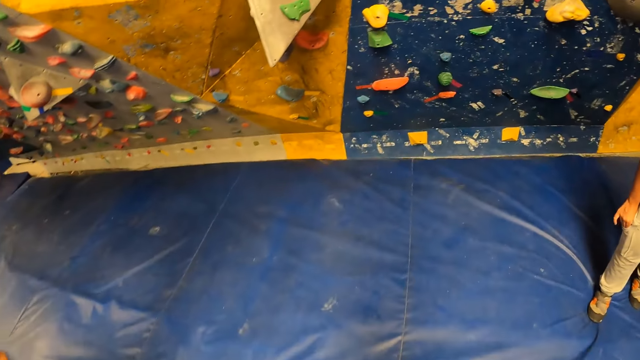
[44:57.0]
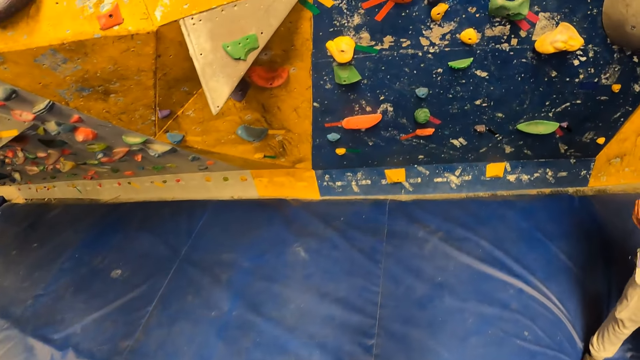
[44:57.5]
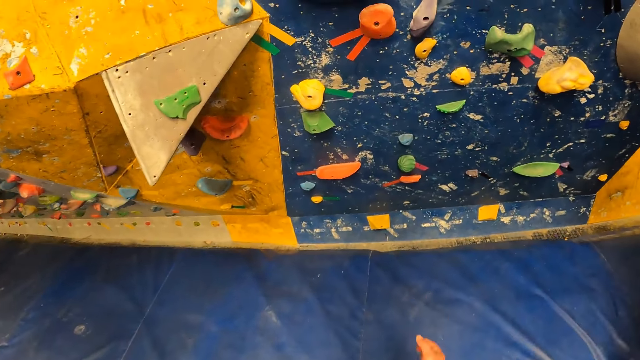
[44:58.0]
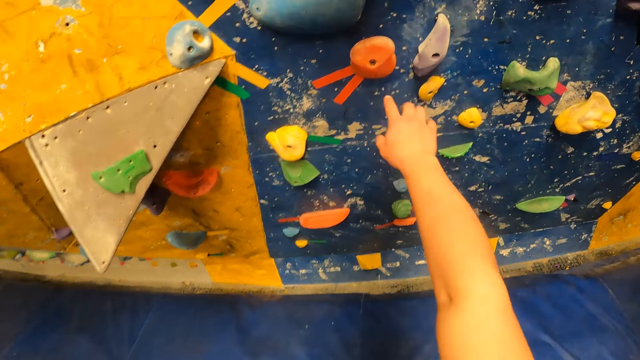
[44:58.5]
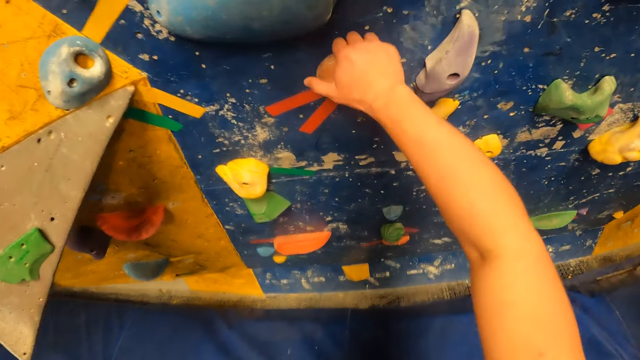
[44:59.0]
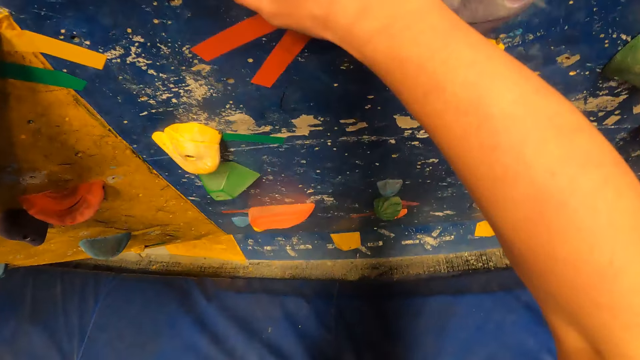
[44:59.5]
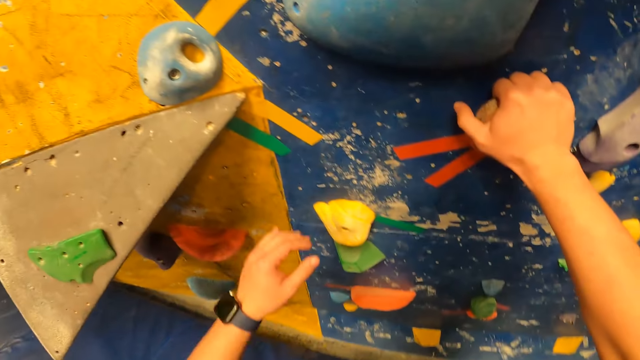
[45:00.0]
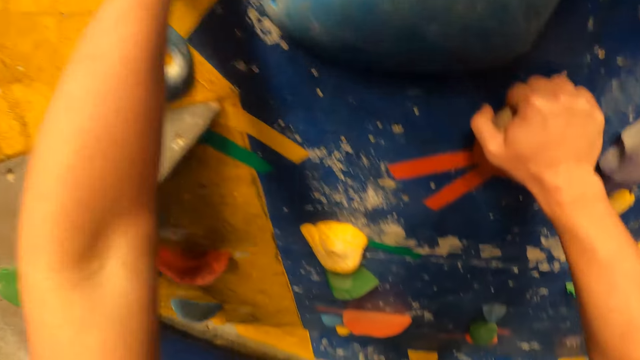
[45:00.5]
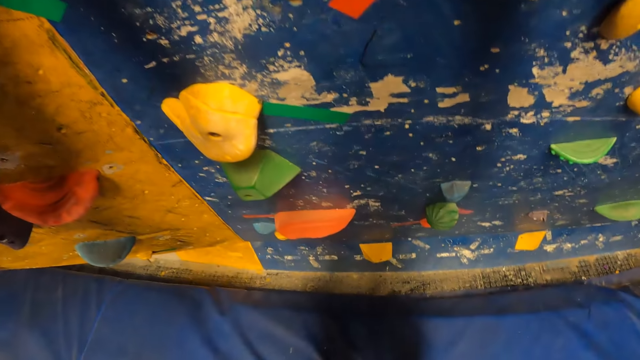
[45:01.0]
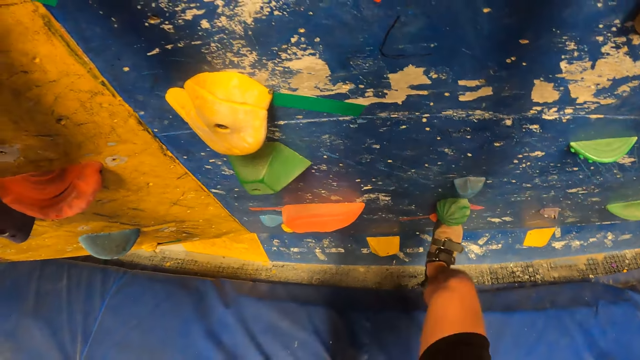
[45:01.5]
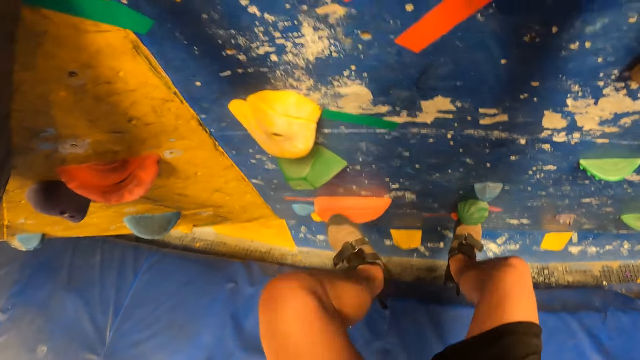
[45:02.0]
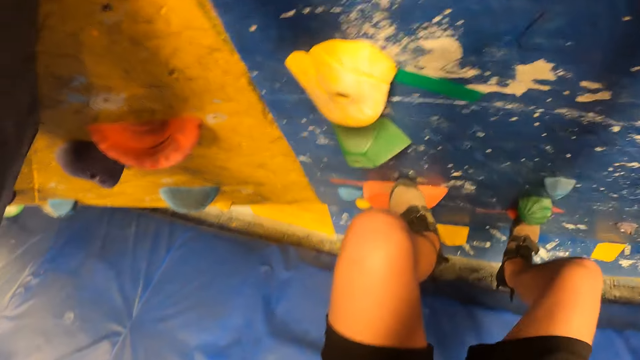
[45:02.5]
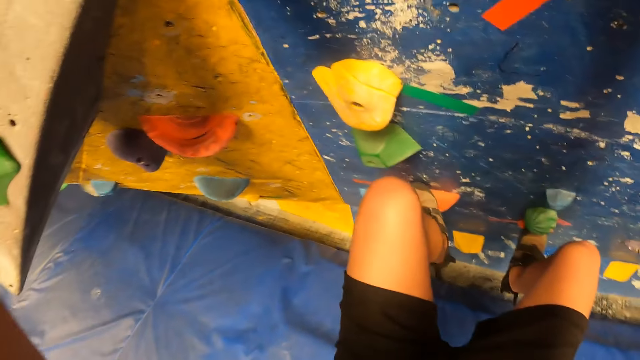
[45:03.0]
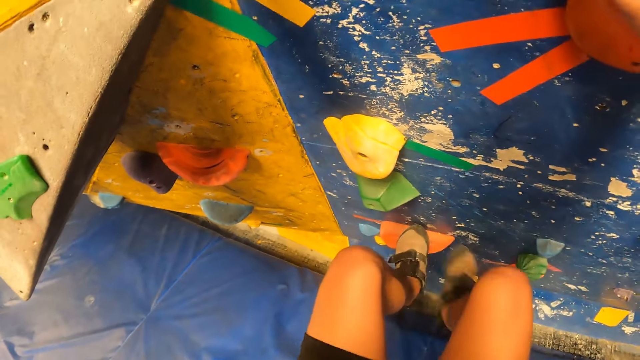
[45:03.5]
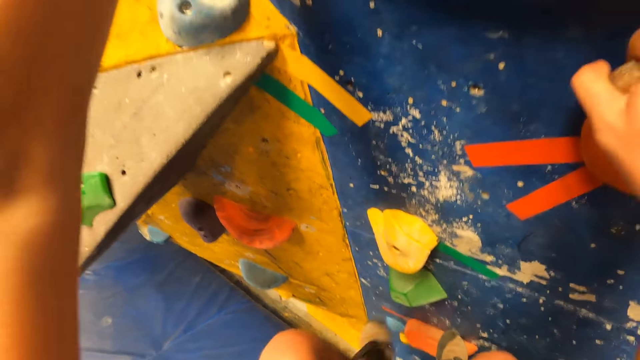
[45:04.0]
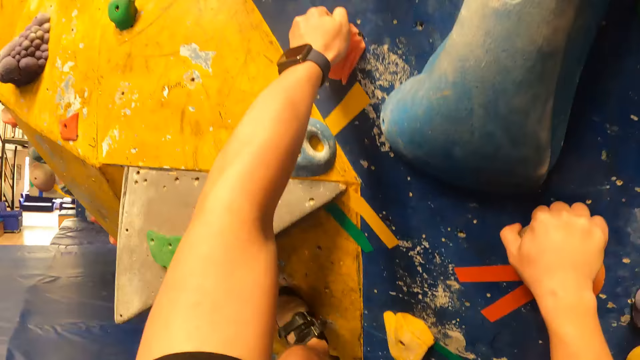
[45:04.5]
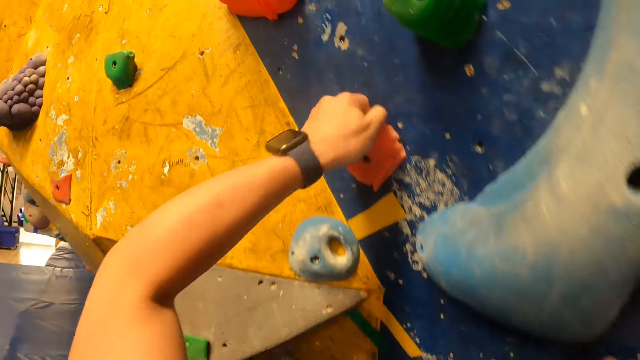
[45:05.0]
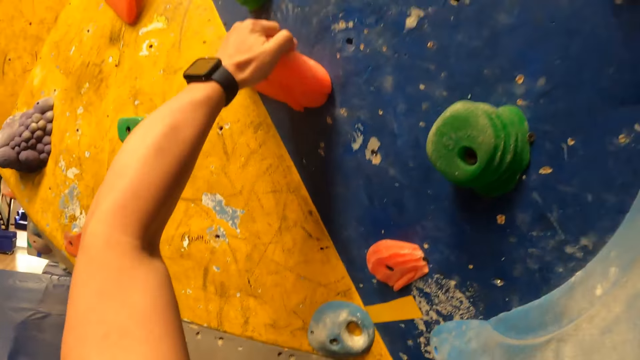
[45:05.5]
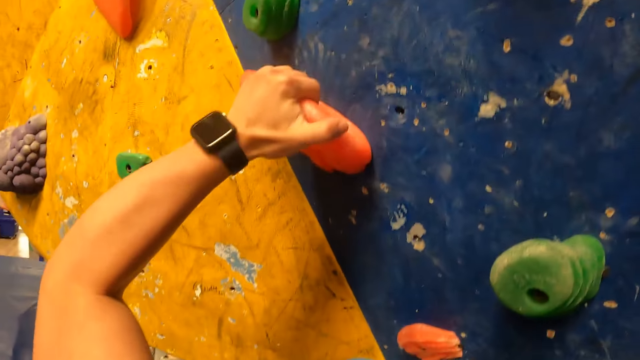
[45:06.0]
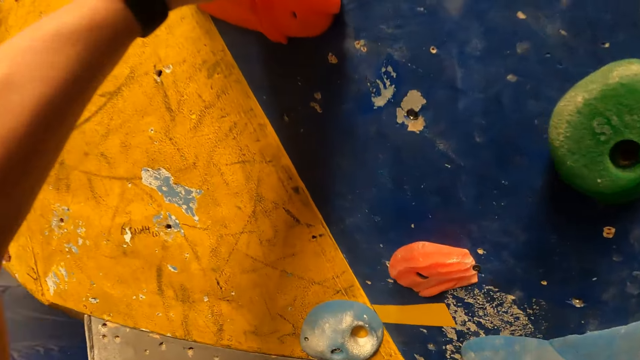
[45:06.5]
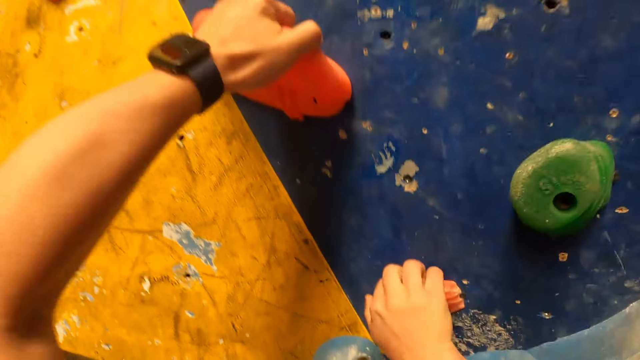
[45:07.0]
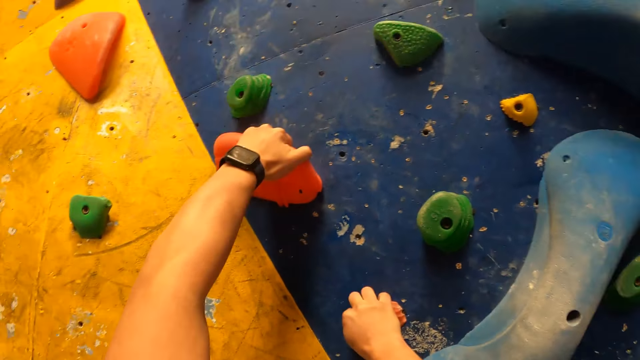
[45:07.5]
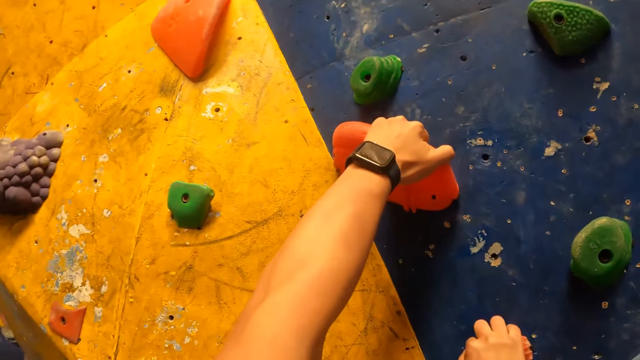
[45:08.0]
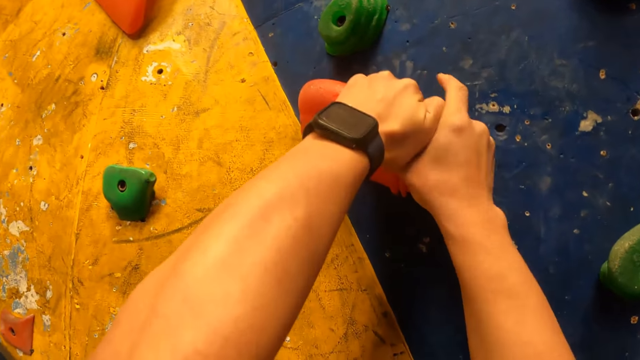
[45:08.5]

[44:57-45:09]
The camera wearer climbs the wall. They climb the rock.

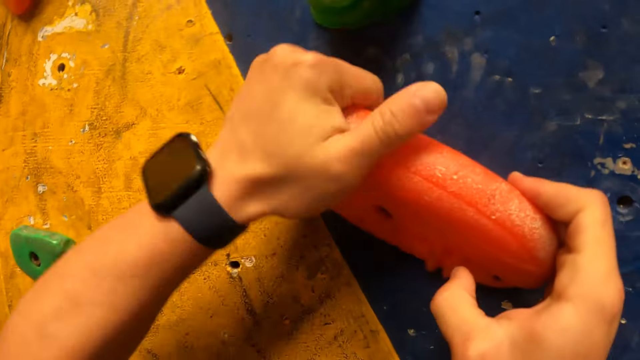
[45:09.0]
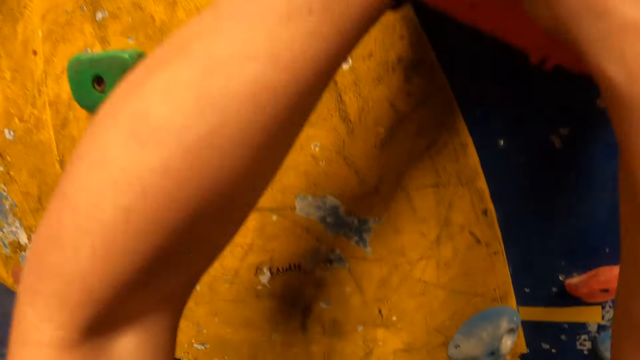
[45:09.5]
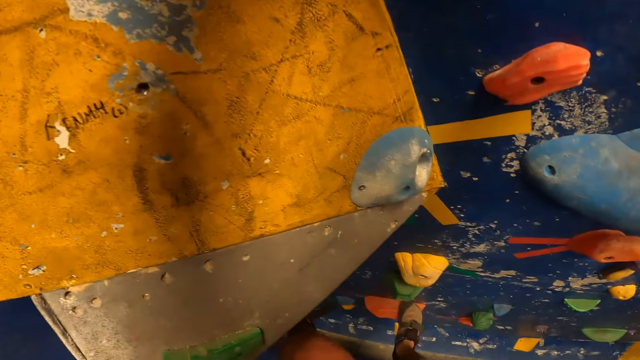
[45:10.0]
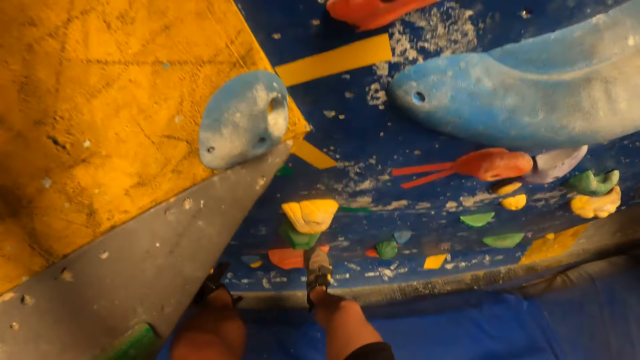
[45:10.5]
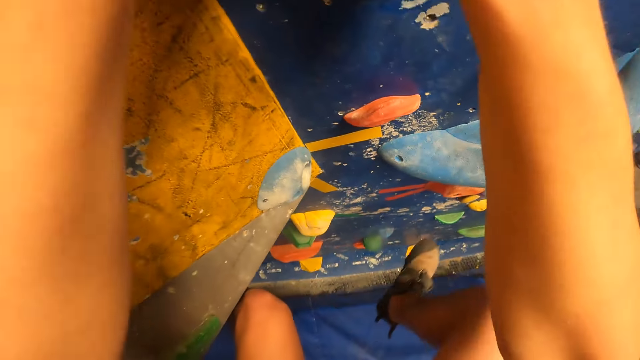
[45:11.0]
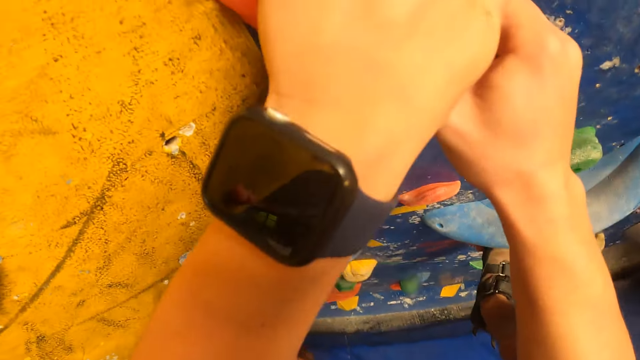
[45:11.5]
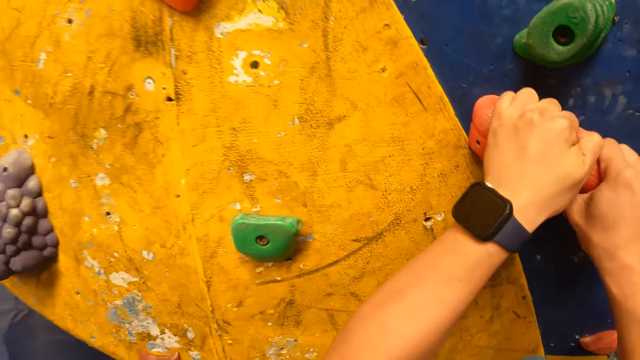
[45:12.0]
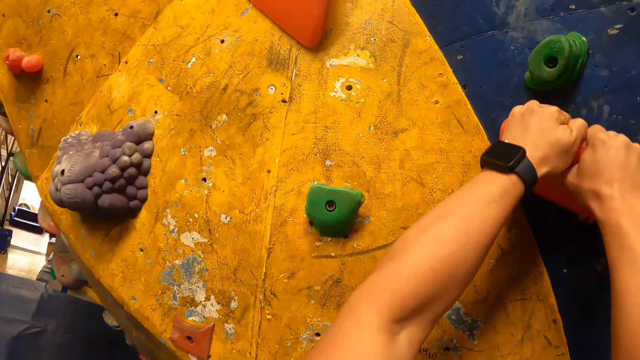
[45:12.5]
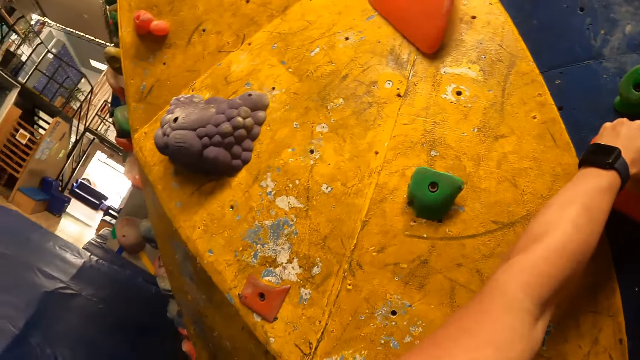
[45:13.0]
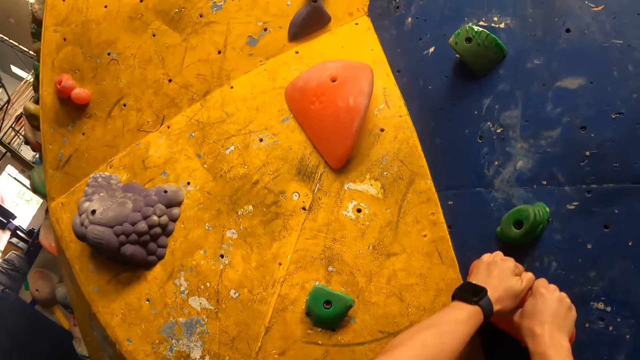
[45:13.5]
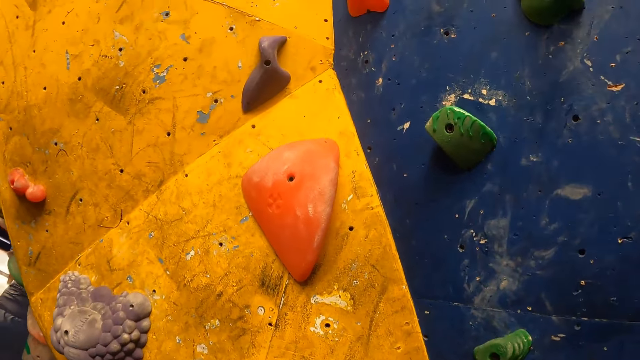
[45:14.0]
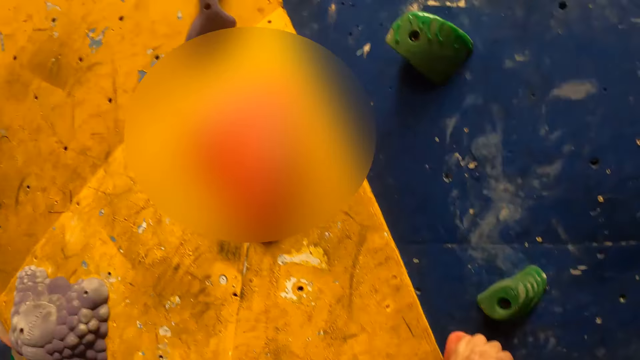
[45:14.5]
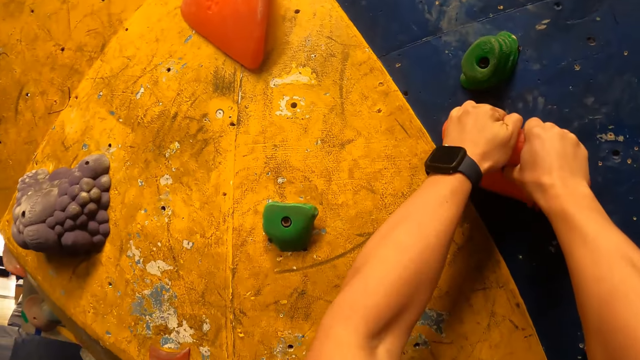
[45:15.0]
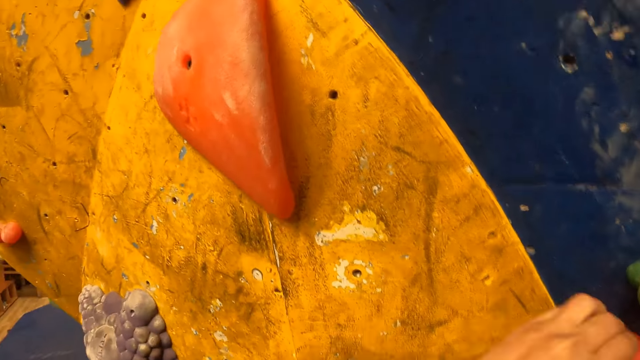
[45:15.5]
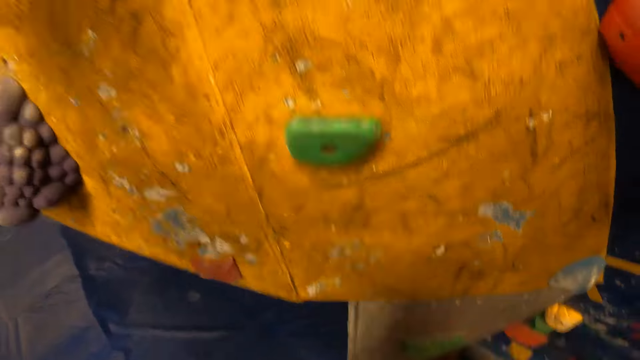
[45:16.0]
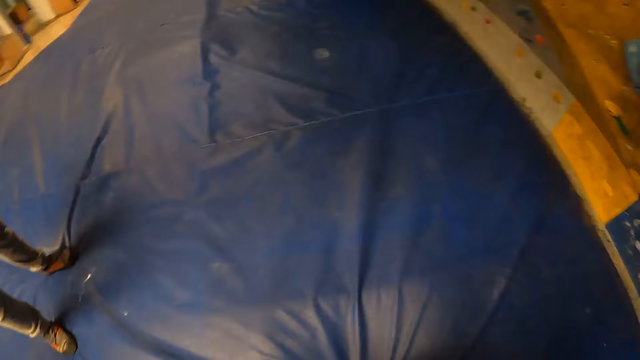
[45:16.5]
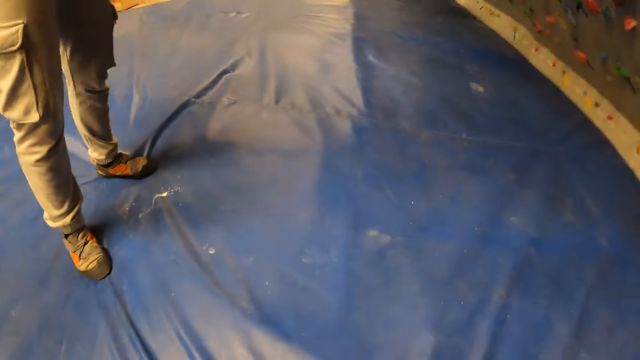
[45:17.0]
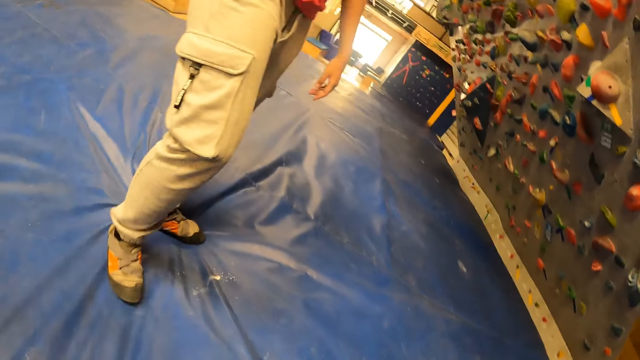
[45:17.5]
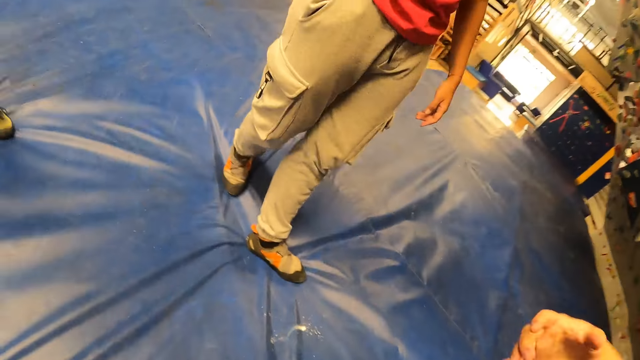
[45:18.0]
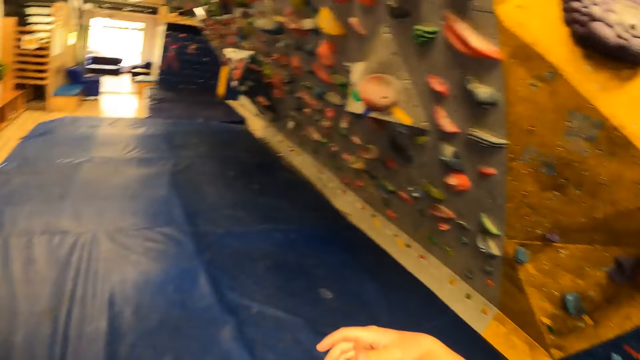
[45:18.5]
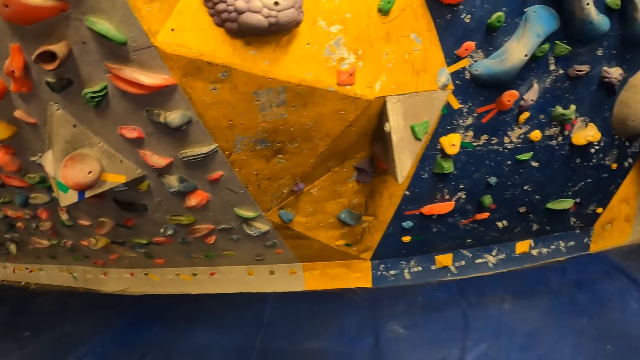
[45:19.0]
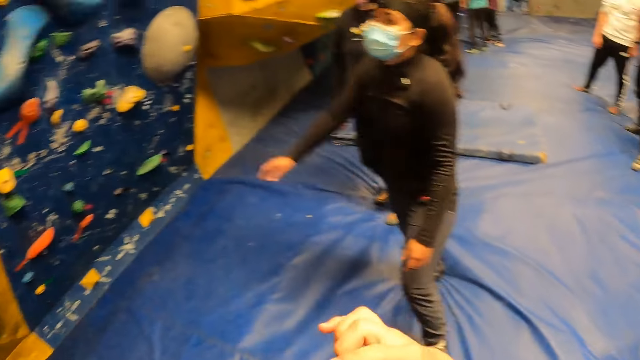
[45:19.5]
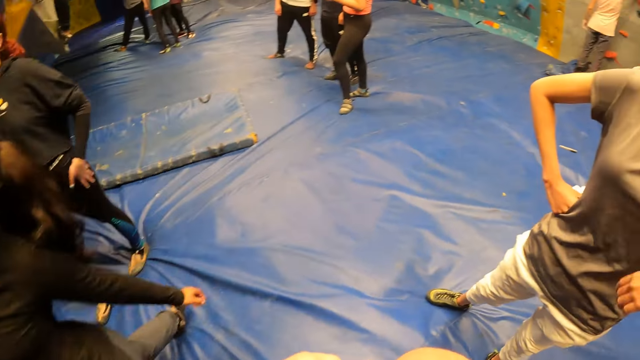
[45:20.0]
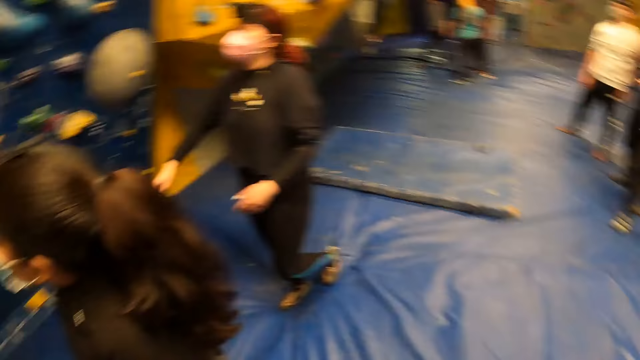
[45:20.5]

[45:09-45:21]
The camera wearer falls from the bouldering wall to the ground of the gym. They jump on a mat. They look around.
